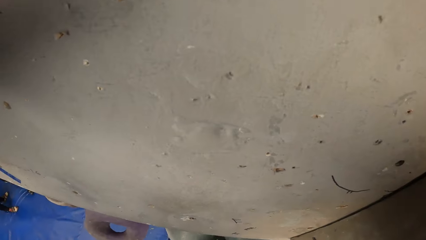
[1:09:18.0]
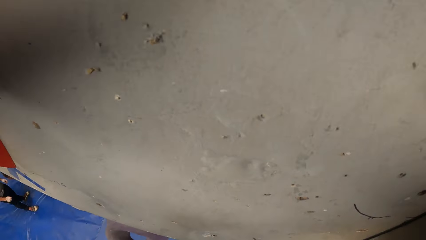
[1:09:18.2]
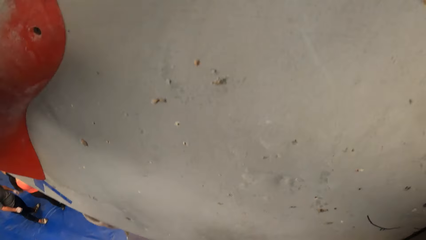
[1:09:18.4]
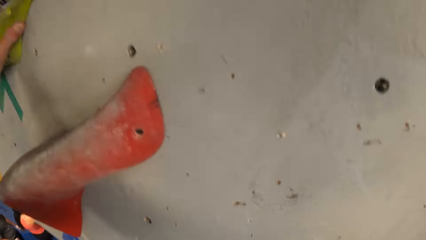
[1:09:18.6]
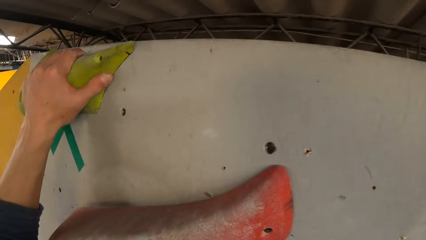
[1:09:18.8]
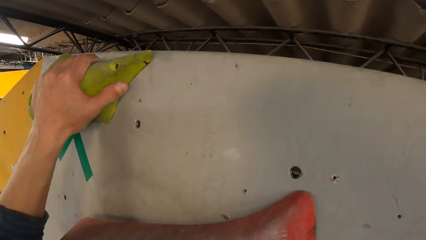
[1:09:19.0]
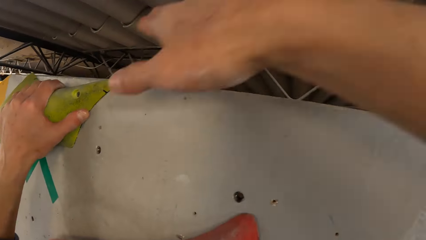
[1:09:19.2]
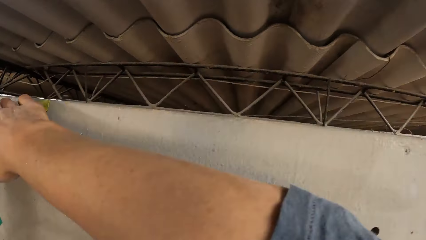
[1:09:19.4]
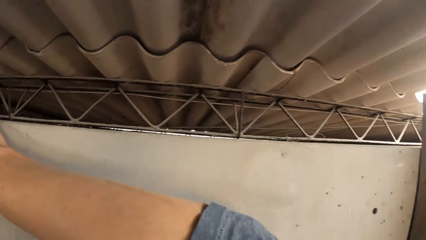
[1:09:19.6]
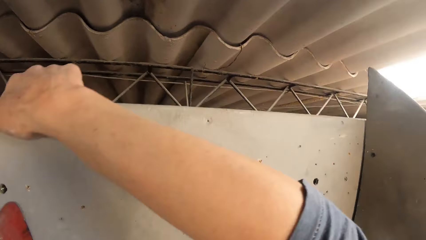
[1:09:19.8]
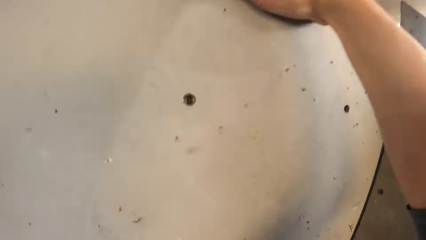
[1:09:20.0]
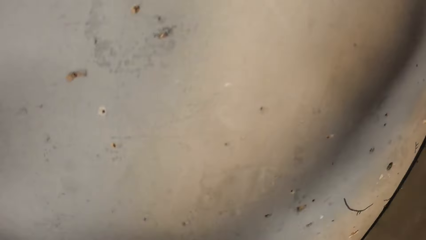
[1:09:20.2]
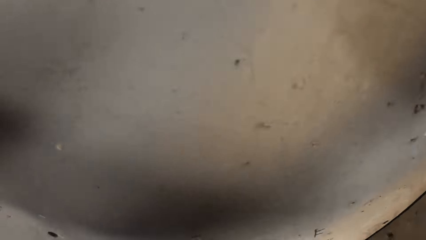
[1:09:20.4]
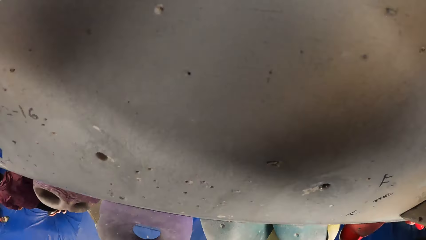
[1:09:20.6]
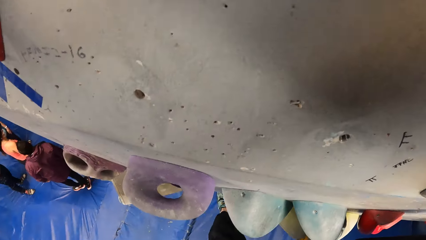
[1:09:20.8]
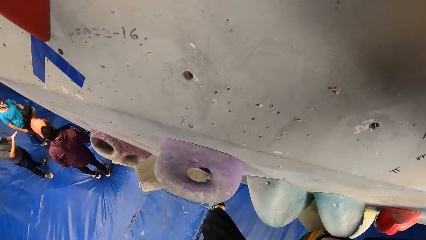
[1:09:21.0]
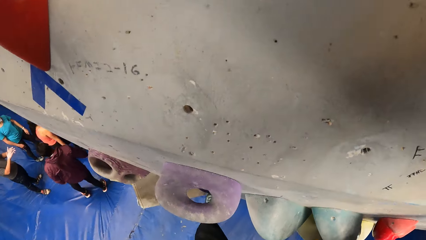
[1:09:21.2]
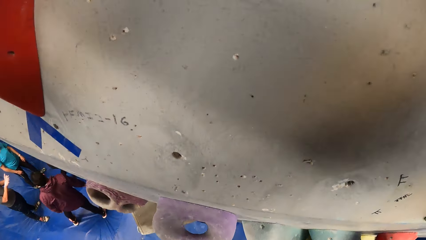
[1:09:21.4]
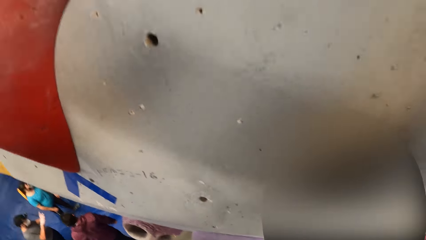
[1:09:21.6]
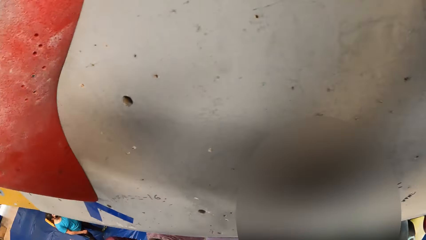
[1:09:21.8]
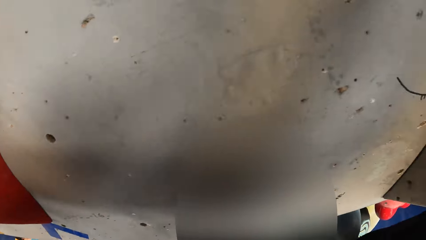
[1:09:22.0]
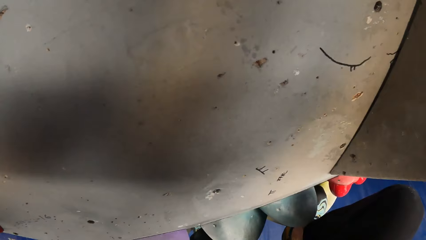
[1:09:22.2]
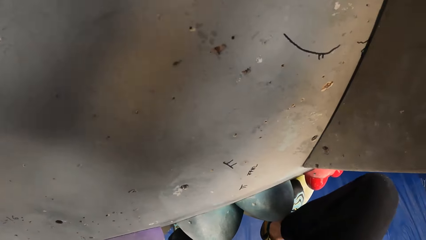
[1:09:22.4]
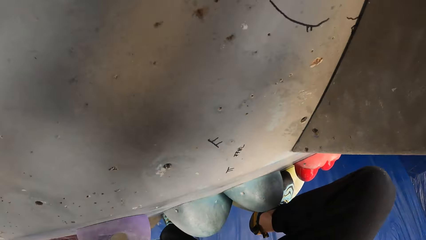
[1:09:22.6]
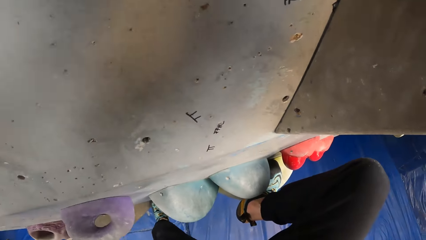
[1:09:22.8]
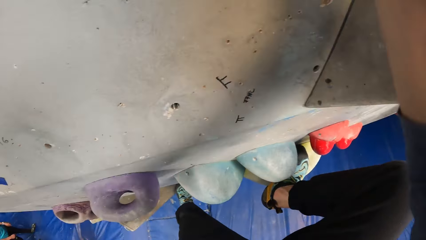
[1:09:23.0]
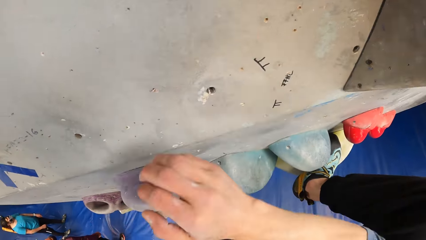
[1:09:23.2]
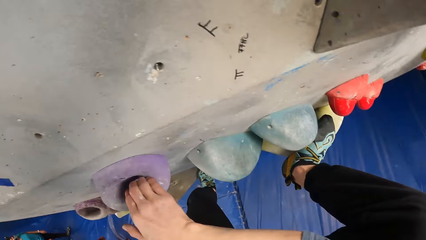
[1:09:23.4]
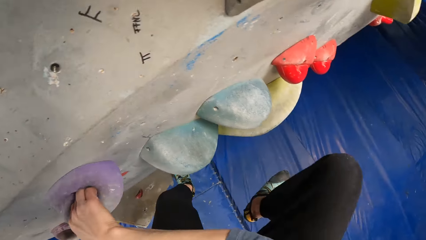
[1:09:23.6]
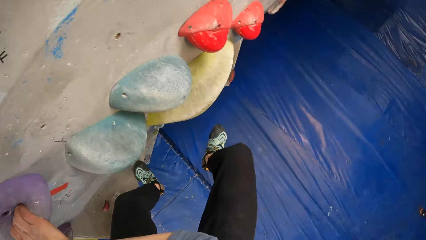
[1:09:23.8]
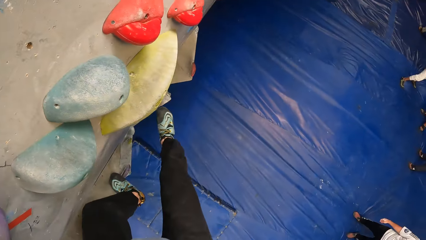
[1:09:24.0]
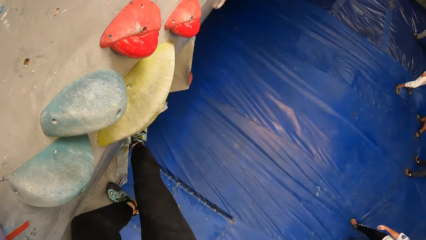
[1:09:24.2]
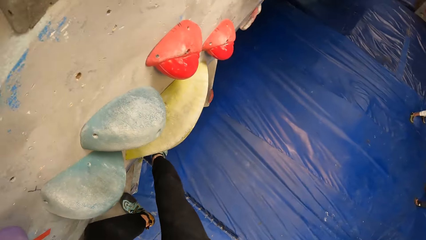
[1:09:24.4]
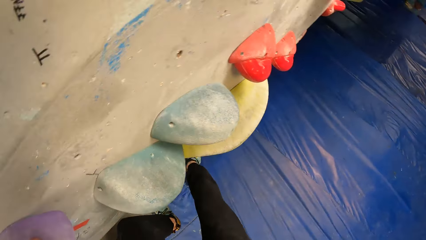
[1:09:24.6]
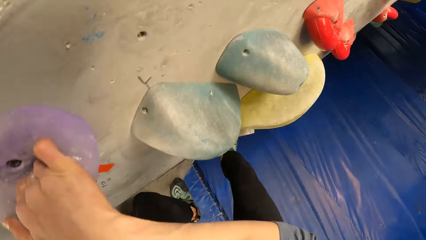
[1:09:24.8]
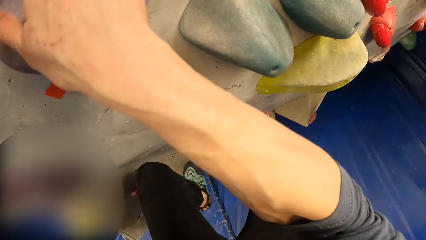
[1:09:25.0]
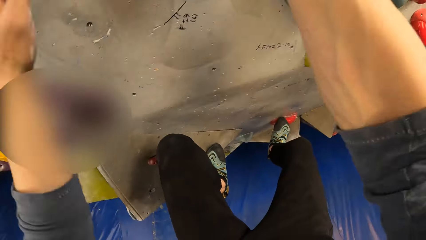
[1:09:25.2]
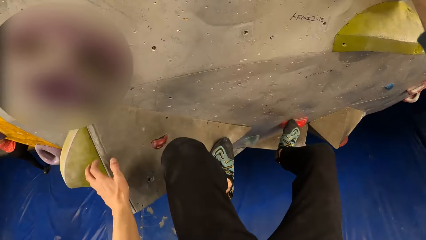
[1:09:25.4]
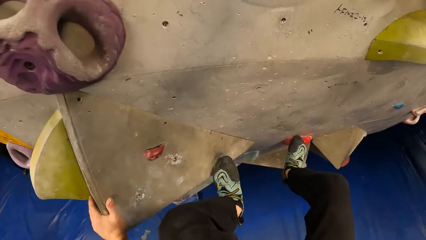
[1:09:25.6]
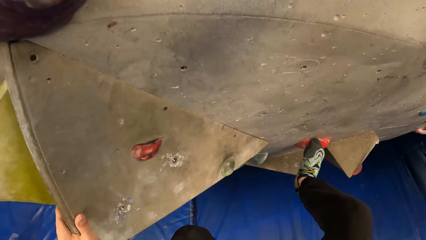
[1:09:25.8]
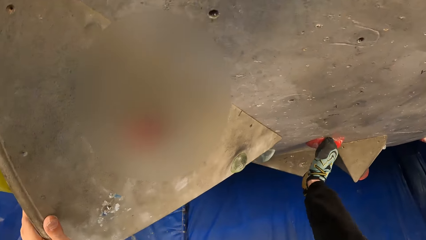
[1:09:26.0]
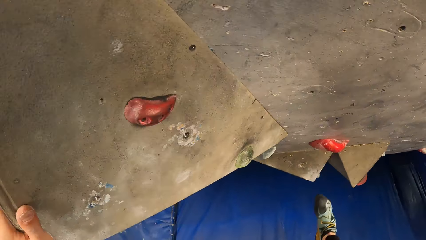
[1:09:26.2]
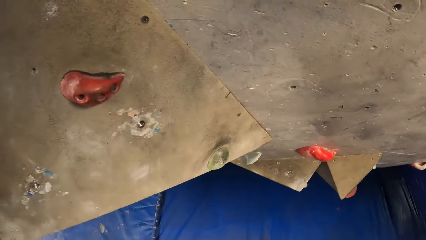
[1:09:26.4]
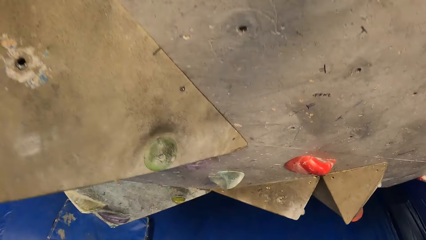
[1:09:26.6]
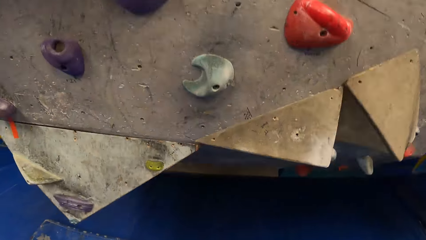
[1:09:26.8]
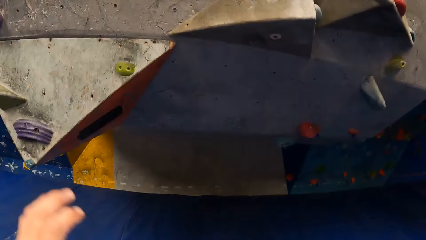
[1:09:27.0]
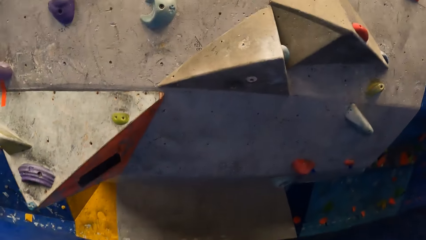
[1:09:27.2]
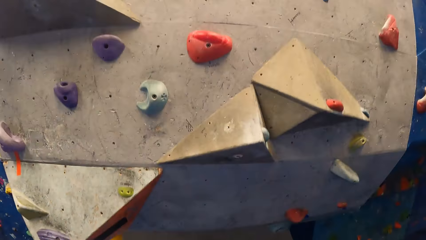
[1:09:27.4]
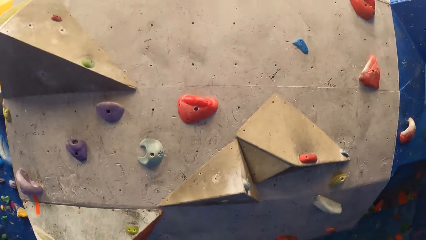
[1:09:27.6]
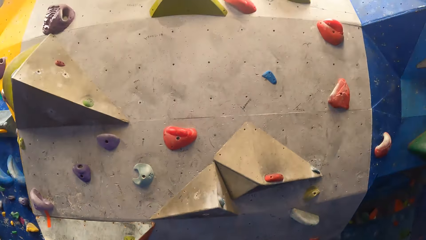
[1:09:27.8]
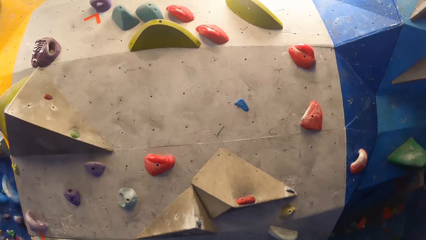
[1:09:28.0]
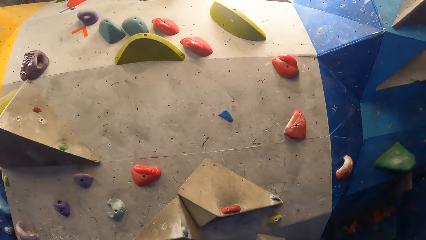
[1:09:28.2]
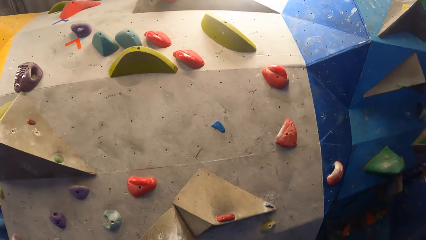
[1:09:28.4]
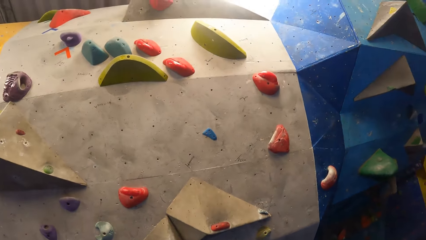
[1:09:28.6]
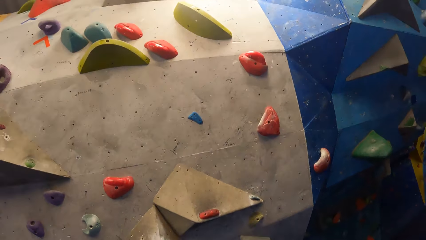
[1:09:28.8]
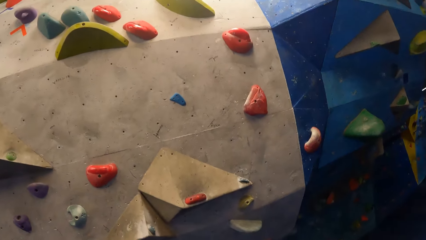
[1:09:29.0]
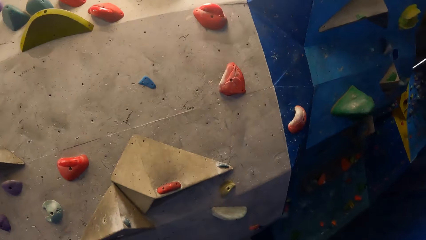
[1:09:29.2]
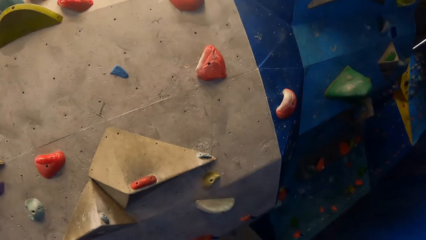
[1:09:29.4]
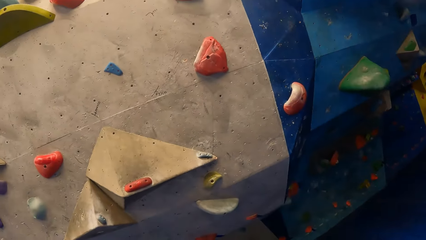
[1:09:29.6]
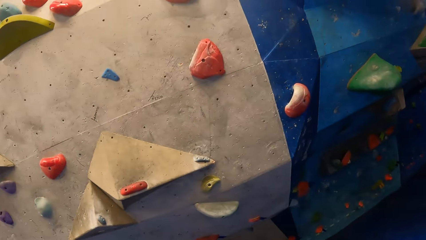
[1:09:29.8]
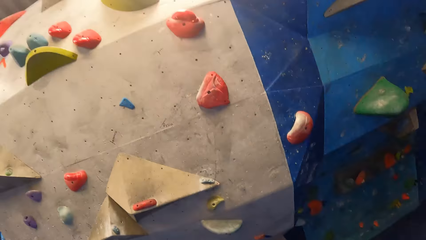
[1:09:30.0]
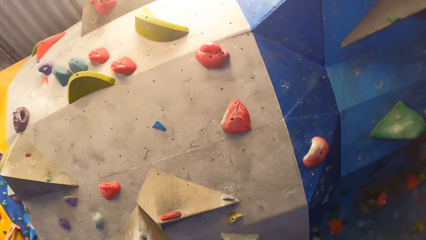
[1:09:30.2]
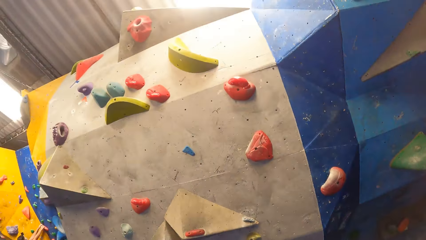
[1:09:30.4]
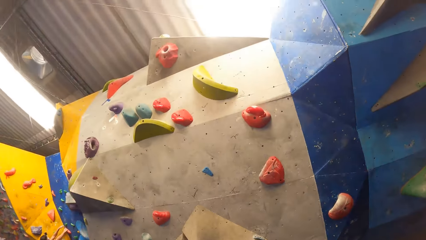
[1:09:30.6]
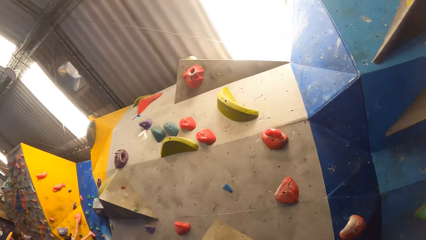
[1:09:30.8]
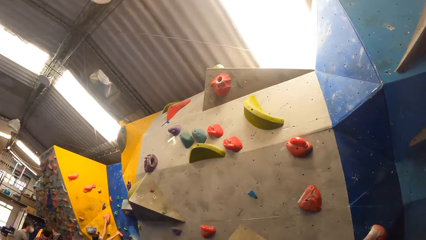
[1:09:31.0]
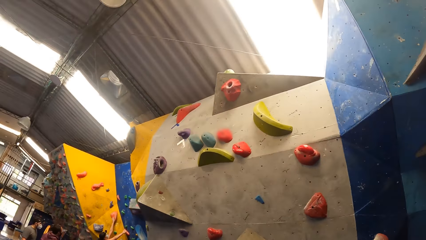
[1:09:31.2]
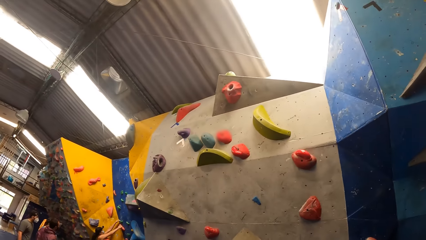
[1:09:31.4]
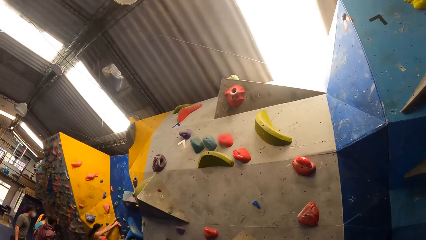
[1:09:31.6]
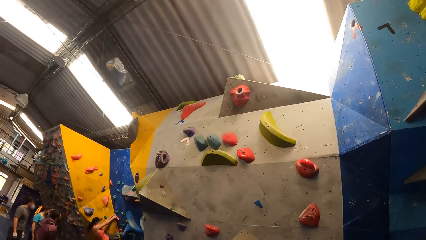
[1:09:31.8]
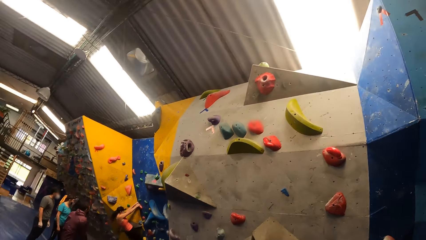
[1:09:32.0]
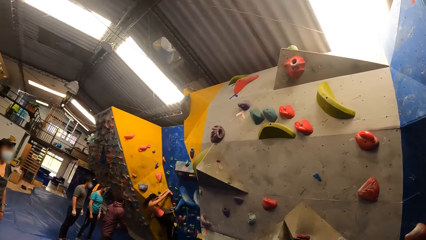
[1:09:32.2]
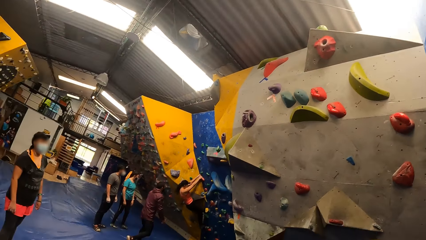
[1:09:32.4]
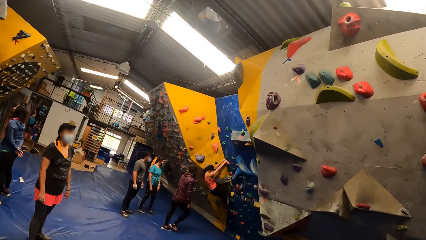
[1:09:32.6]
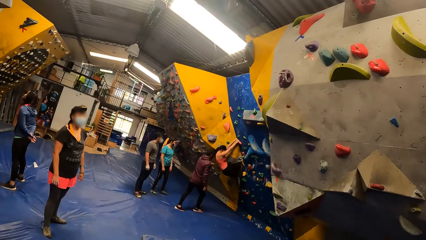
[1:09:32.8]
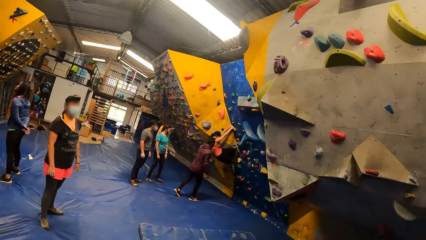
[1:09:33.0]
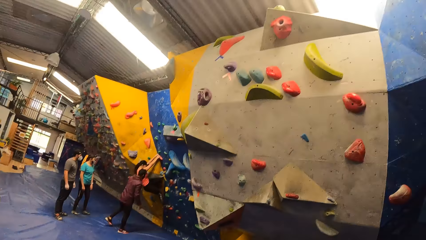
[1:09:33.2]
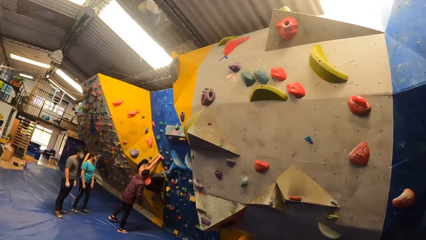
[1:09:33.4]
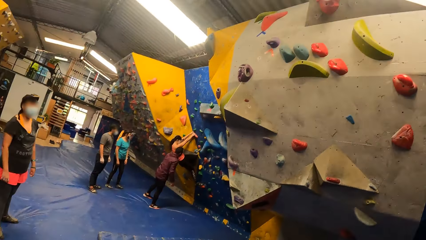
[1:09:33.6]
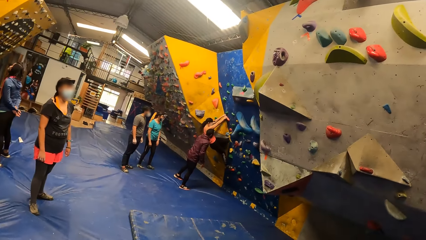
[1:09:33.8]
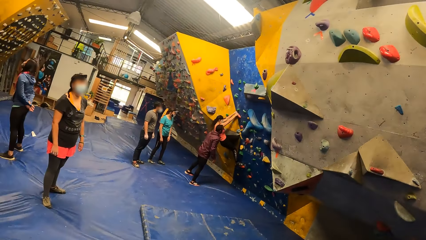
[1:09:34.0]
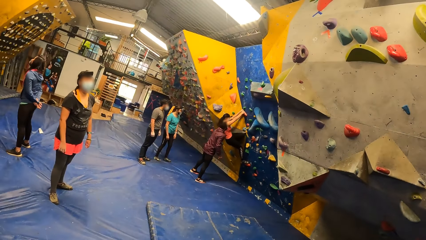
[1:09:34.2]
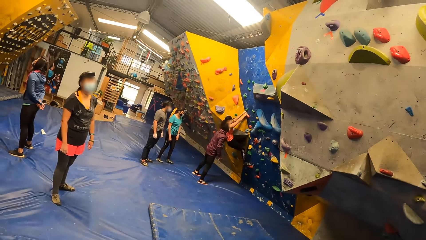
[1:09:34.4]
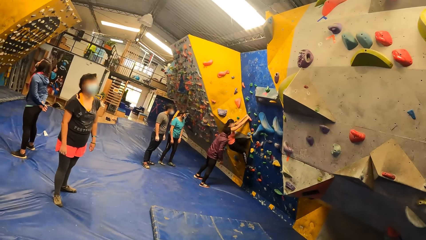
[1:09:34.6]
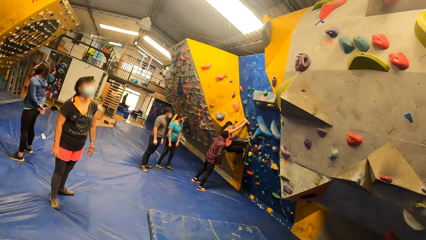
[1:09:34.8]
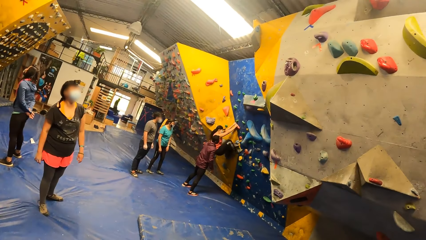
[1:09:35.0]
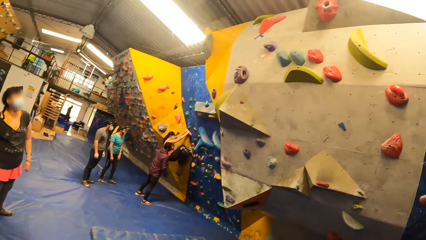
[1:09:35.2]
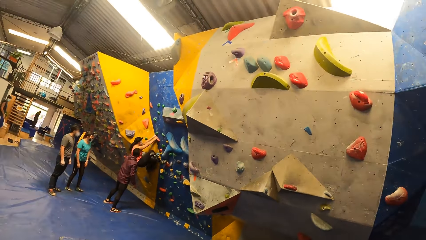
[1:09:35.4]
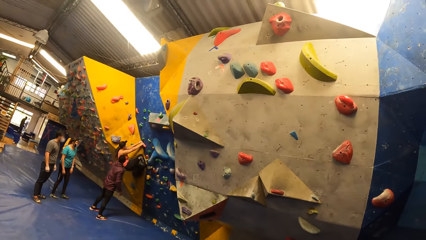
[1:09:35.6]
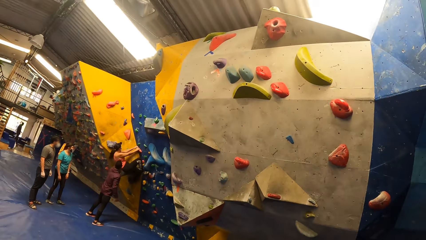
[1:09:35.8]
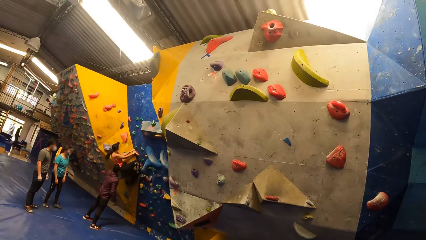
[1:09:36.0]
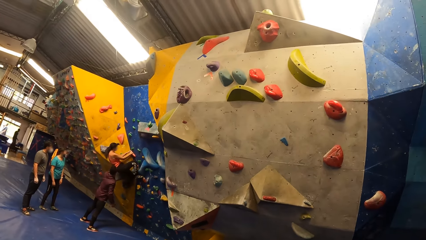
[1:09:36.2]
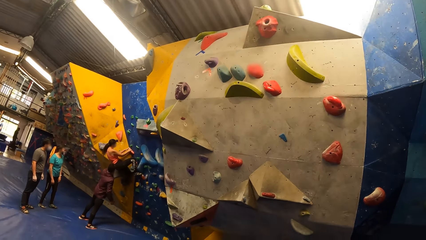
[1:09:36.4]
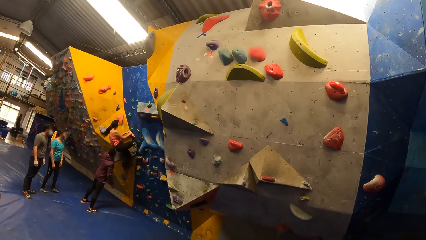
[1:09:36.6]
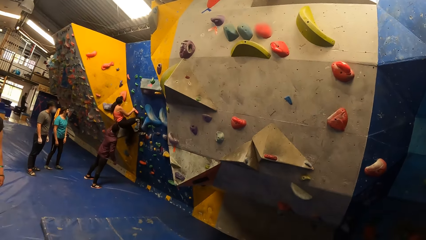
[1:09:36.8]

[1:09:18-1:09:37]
The camera wearer descends from the bouldering wall. A person climbs the rock climbing wall.
